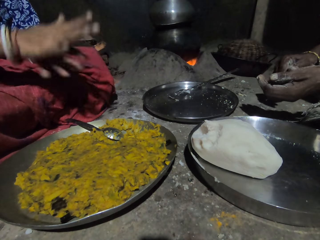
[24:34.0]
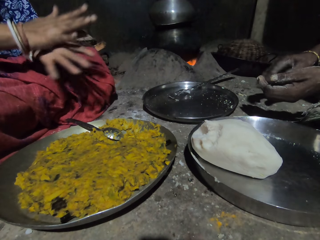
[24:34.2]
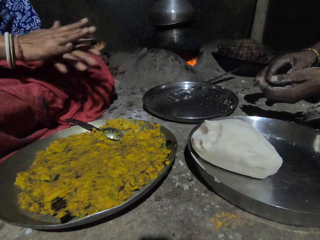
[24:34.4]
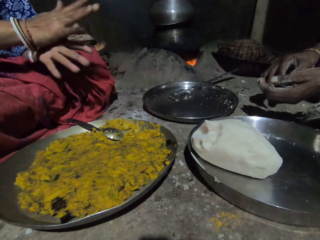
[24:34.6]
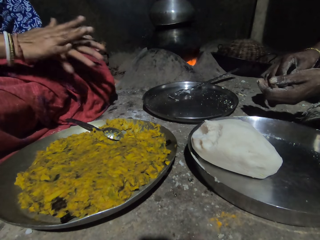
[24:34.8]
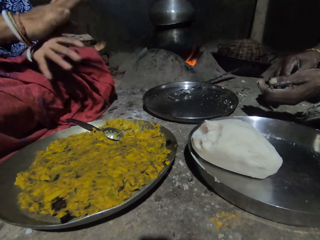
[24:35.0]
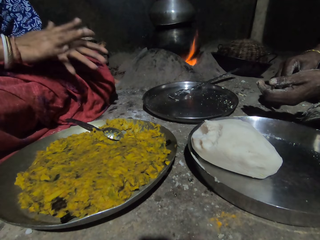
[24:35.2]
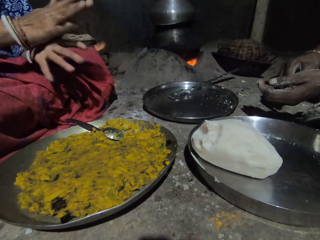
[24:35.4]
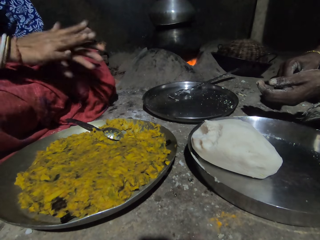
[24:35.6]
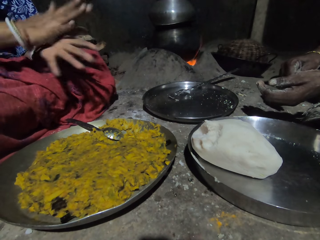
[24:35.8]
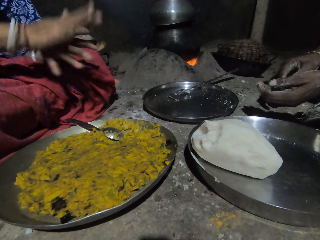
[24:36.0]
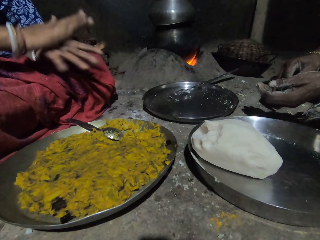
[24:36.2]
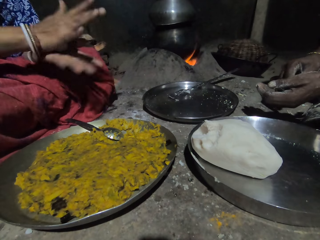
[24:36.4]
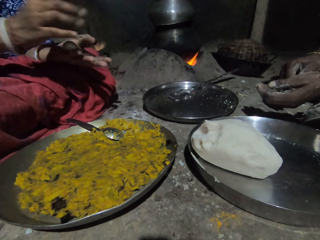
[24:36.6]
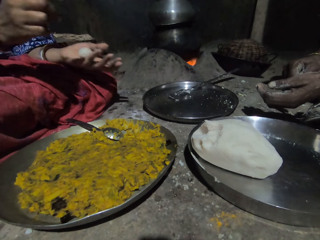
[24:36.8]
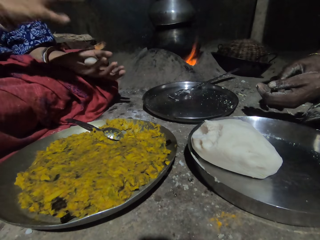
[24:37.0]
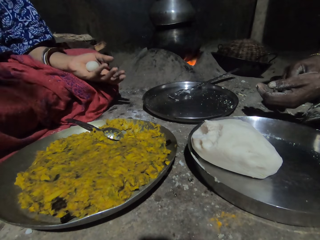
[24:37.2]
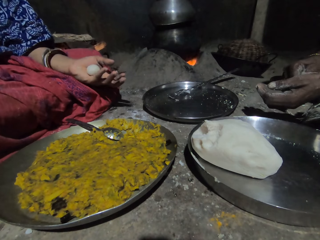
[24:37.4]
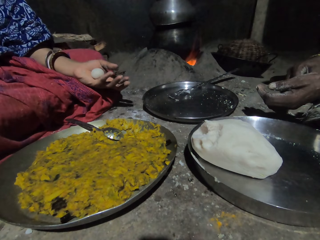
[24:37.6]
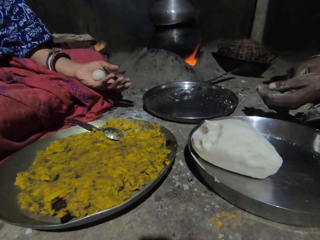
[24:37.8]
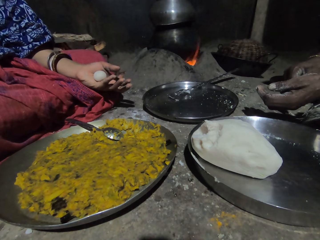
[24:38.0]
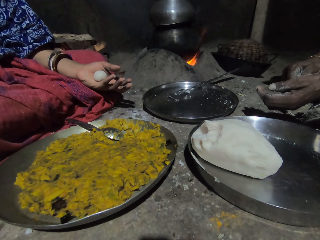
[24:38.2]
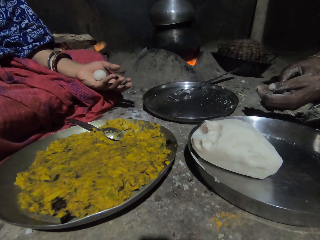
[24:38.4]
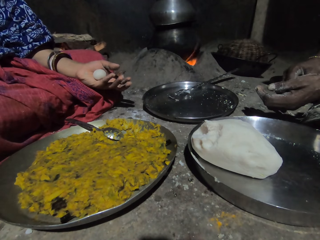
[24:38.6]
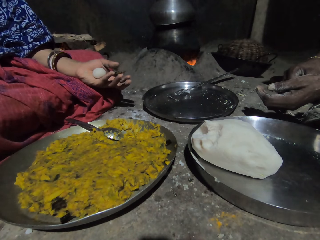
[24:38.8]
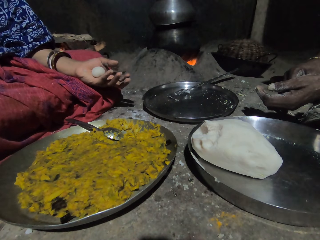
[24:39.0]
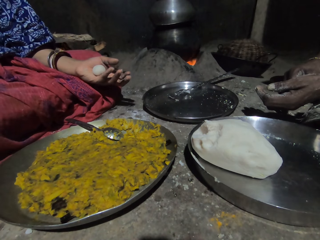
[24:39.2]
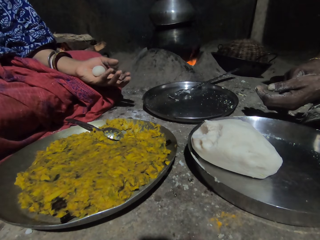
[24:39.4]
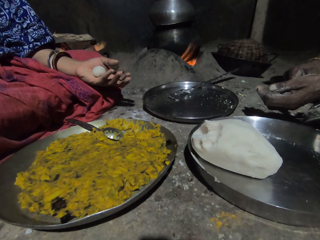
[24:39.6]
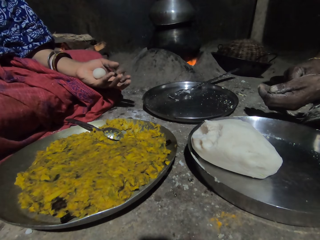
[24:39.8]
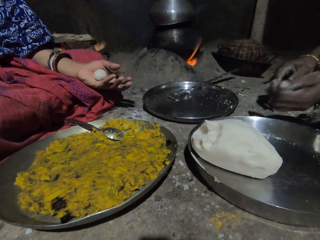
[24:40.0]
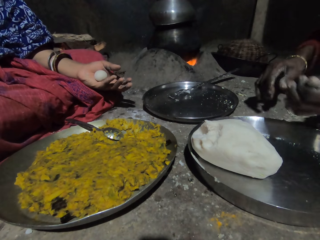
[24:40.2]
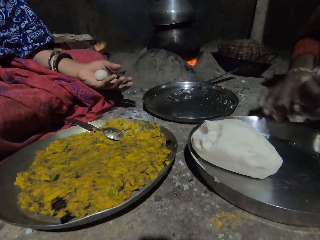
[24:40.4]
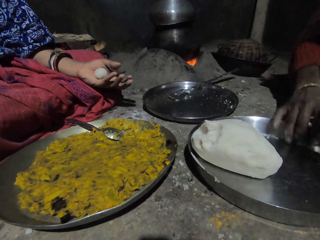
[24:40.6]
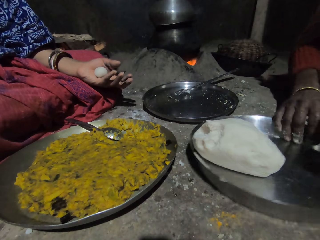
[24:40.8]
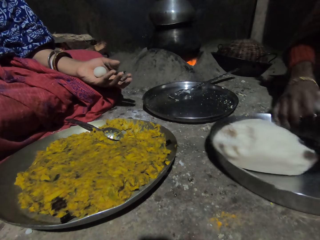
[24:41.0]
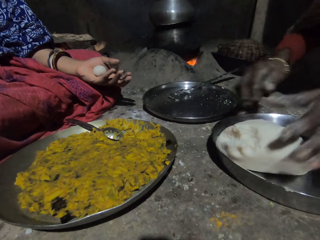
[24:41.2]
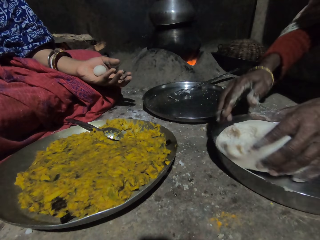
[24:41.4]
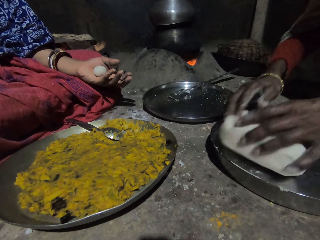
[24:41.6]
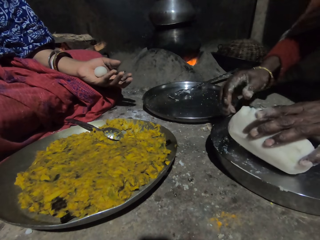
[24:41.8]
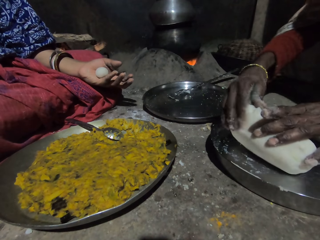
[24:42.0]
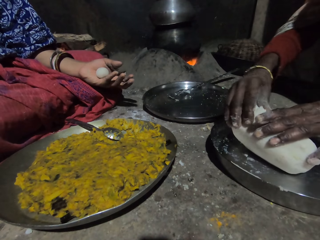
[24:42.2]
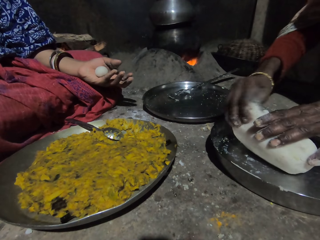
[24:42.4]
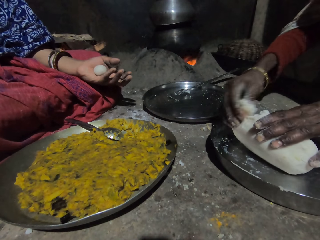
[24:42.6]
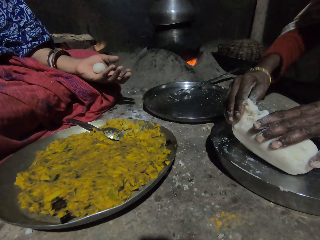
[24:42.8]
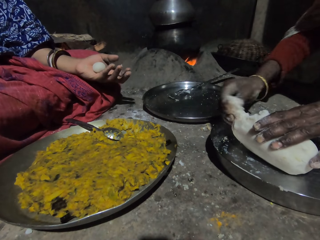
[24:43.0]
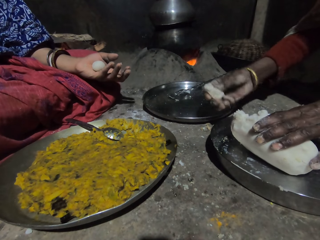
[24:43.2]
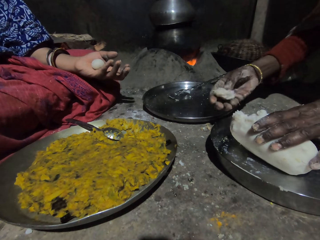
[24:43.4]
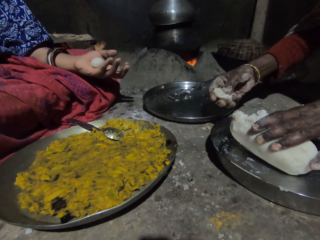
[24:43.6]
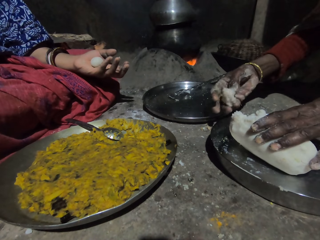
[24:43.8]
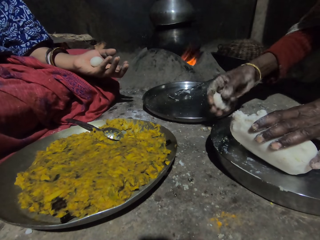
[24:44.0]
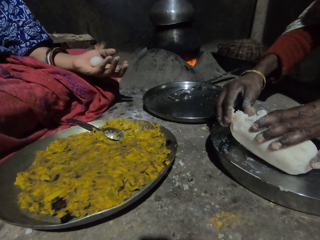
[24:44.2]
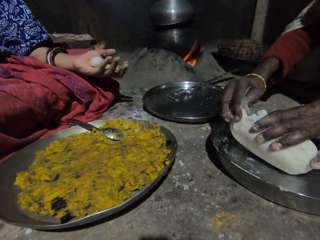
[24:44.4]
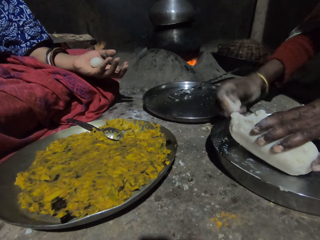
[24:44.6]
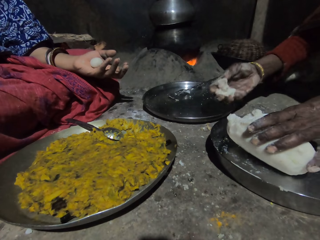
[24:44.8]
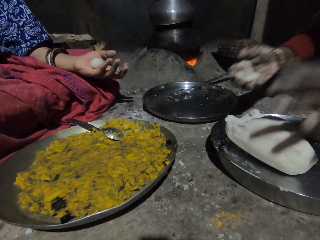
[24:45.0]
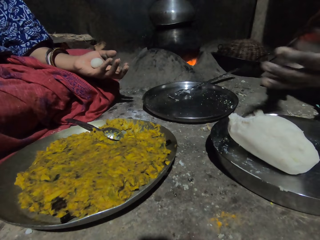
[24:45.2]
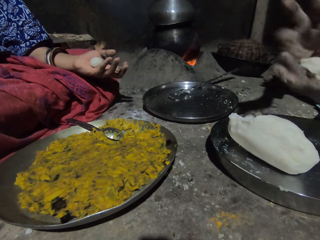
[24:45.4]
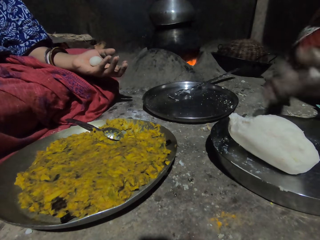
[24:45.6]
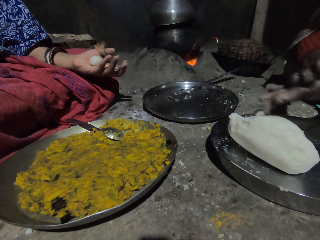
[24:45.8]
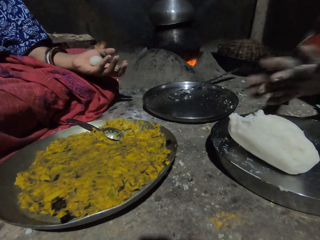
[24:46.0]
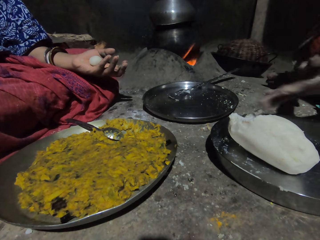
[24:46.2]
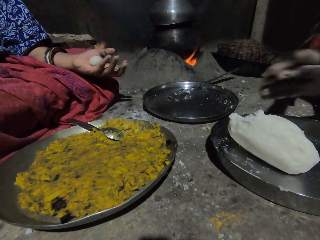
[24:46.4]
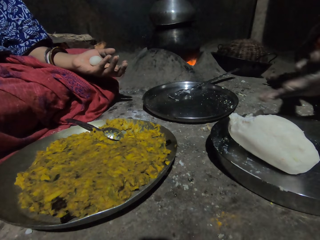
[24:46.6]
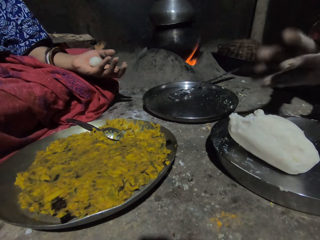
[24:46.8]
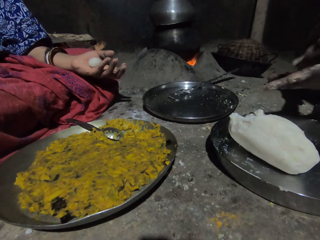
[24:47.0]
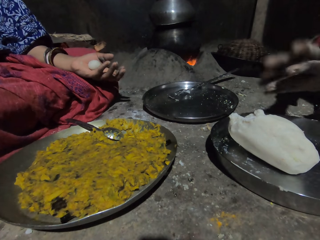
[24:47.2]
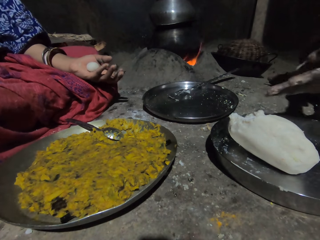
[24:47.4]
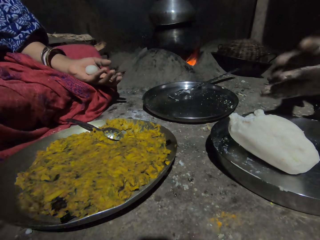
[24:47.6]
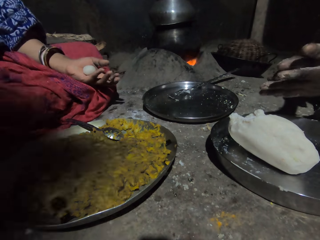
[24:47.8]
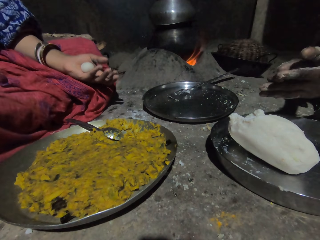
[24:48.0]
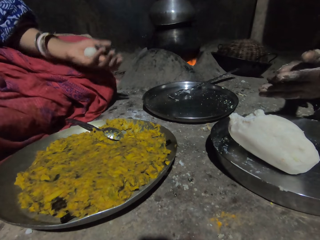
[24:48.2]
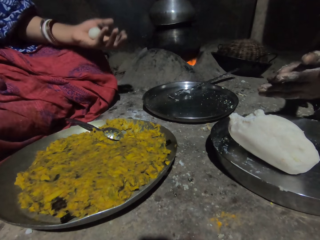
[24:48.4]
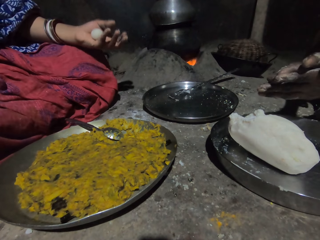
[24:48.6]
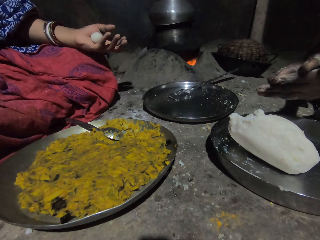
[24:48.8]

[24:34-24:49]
The camera wearer holds the ugali ball. A woman holds the dough in the hand. Another woman moves the tray. The other woman holds the ugali, pinches the dough, cuts the piece of ugali, rolls the piece of ugali, and molds the dough in the hand.

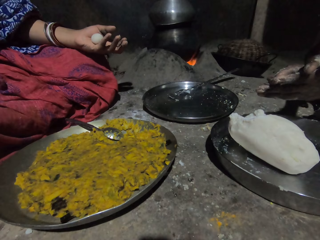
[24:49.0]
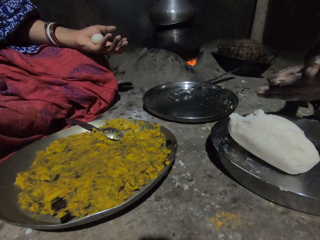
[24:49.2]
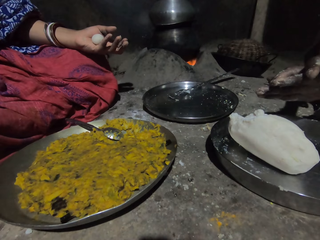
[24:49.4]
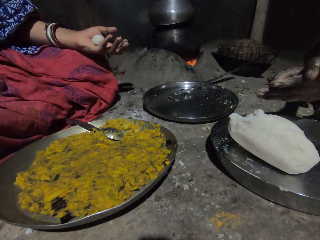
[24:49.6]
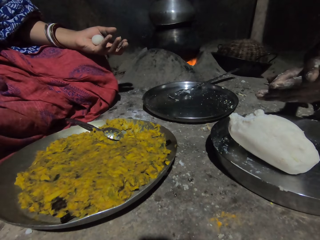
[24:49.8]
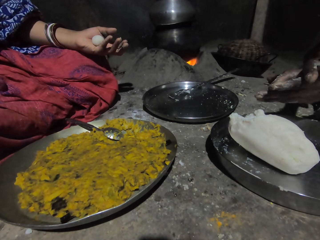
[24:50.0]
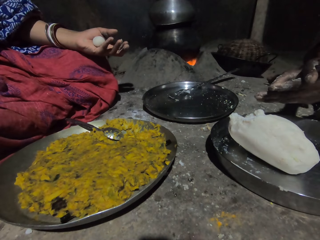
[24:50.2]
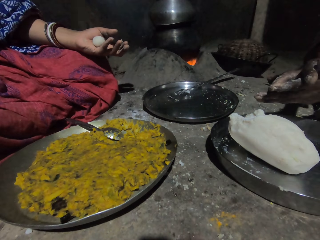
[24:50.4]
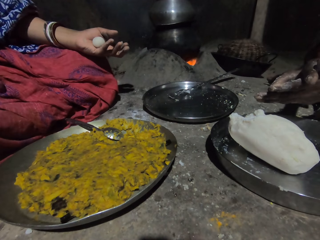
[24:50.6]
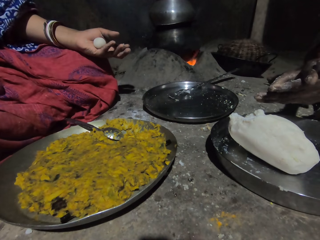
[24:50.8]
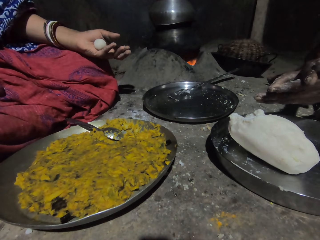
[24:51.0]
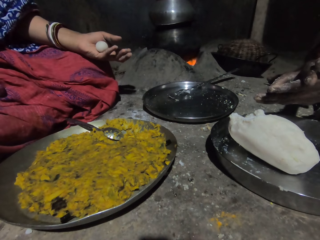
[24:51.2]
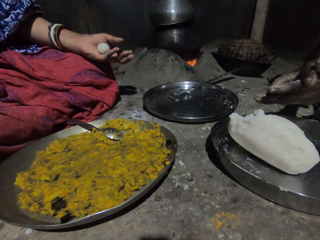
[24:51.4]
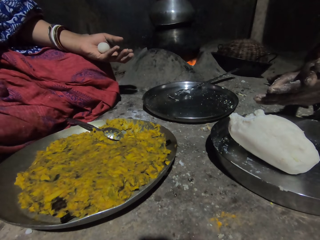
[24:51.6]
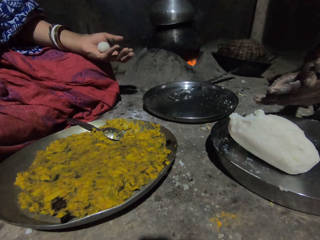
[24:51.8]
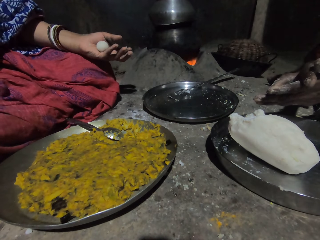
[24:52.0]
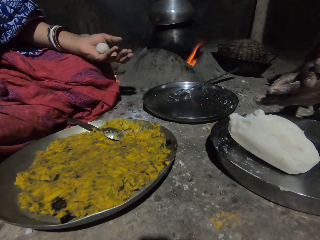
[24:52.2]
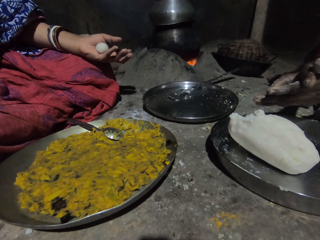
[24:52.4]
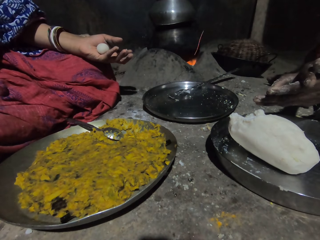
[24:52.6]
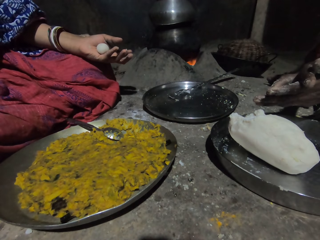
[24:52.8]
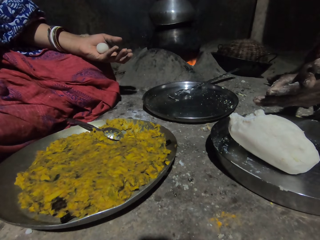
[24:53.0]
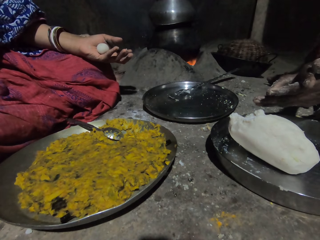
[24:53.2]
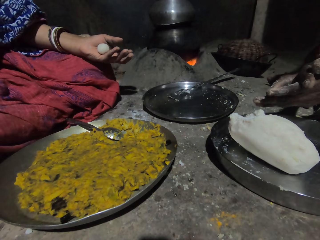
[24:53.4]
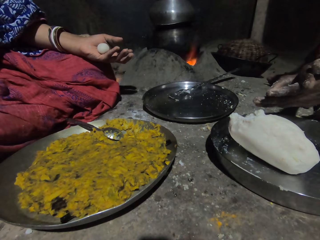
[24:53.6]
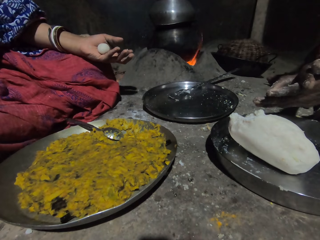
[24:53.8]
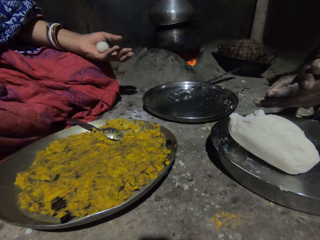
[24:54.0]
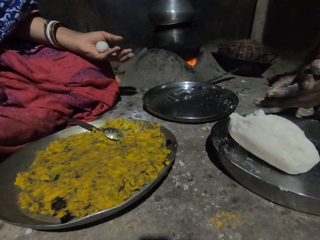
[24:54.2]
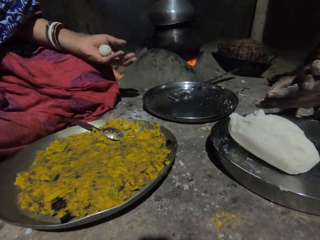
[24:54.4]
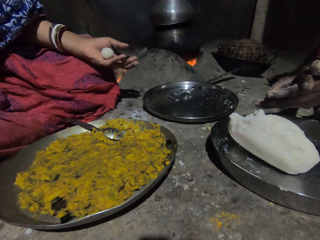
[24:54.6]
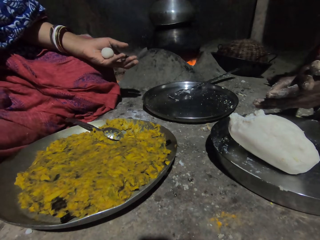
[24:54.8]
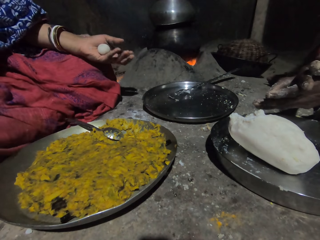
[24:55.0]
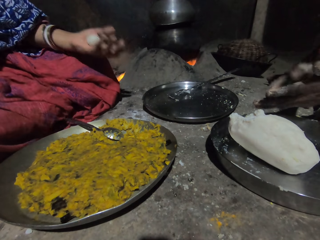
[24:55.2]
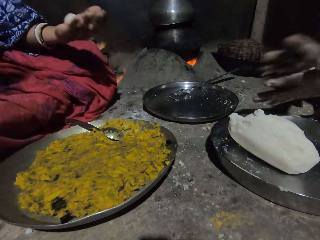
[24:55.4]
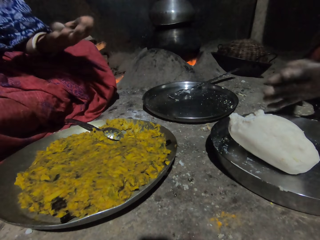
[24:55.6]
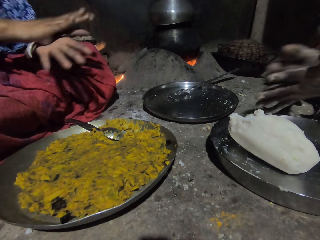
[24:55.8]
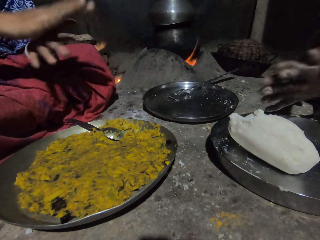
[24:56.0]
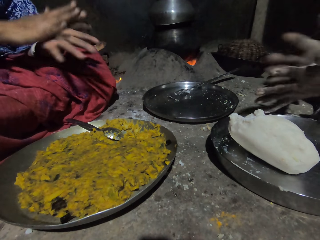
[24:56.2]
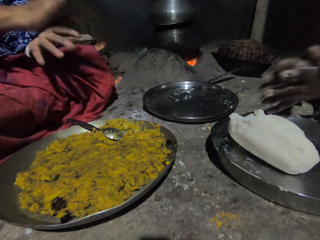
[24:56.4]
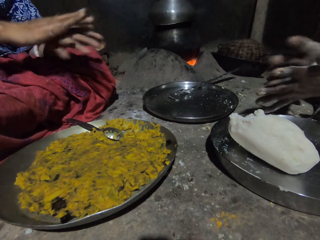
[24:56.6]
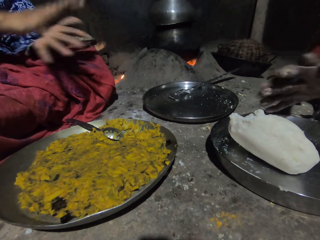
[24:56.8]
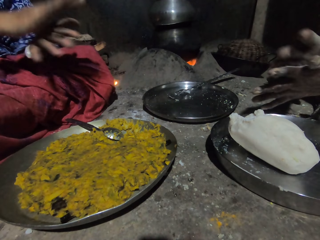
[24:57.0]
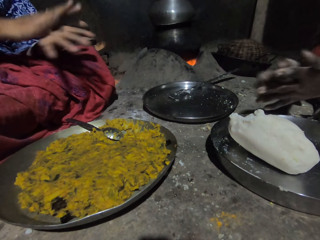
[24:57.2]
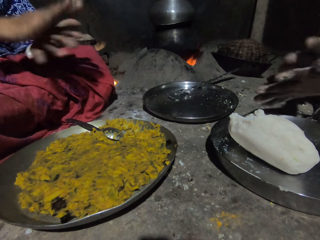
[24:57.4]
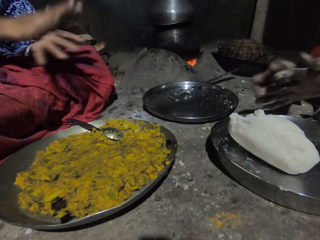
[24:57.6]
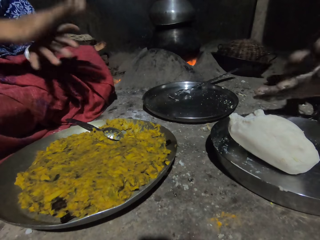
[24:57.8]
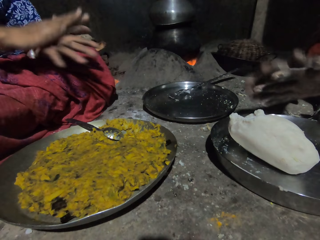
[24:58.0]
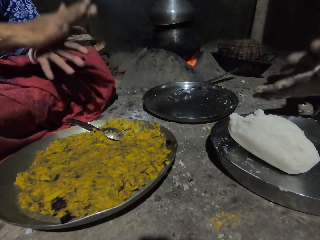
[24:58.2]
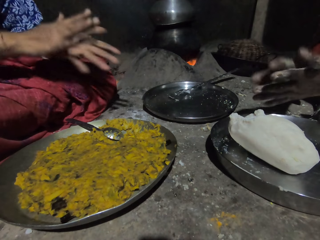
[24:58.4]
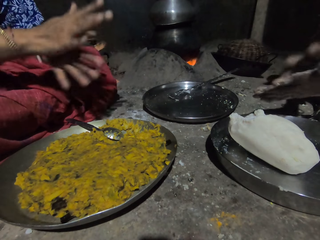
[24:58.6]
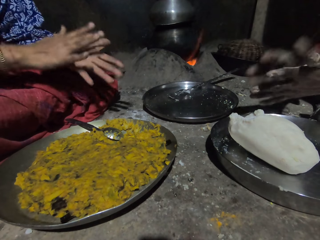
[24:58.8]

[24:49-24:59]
A woman holds the piece of ugali on the hand. A person pauses for a while. Another woman molds the dough in the hand. The person molds the dough in the hand. The camera wearer rolls the piece of ugali.
